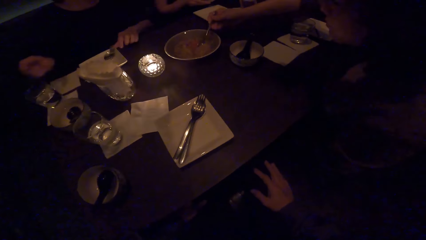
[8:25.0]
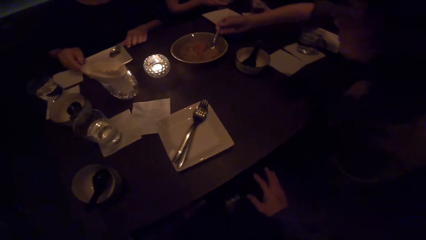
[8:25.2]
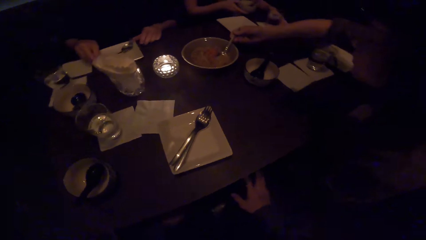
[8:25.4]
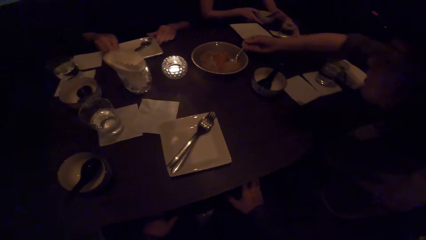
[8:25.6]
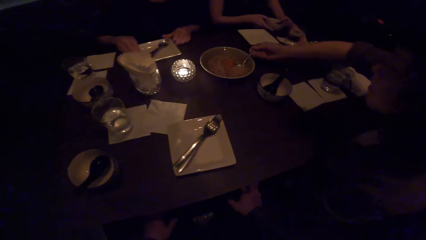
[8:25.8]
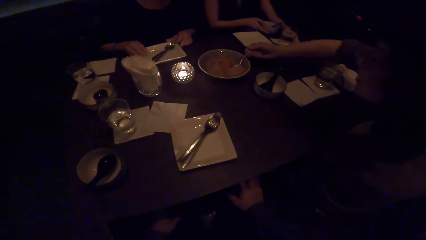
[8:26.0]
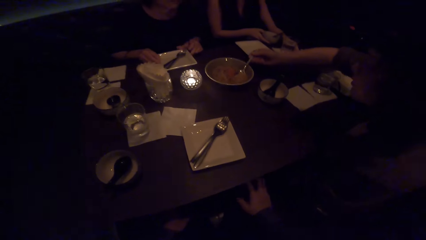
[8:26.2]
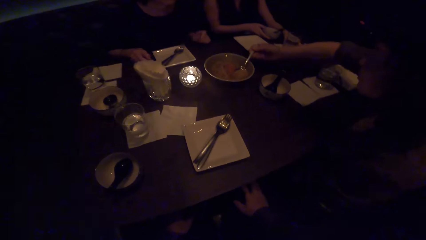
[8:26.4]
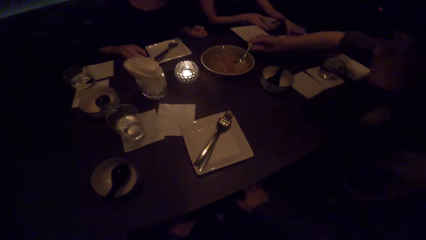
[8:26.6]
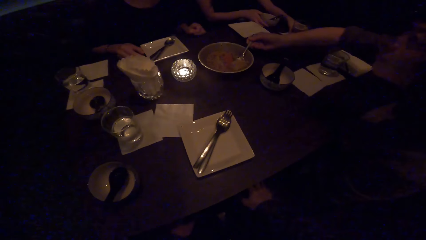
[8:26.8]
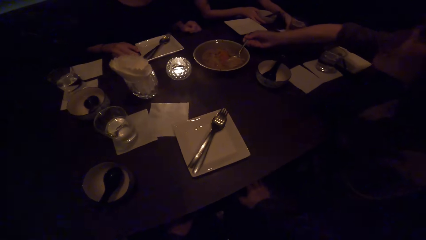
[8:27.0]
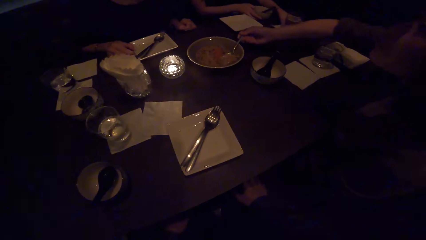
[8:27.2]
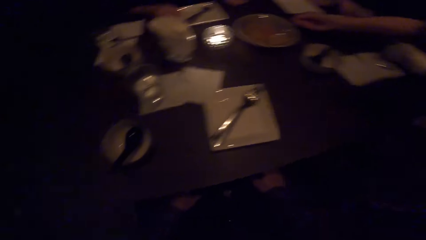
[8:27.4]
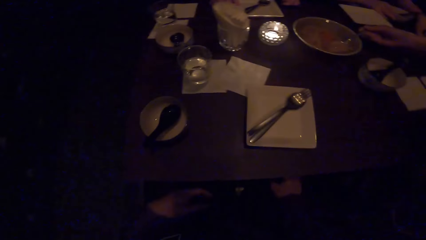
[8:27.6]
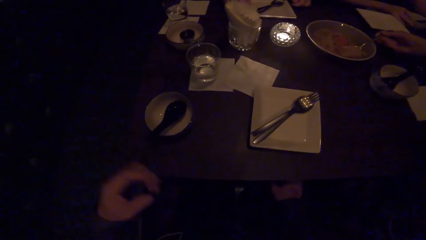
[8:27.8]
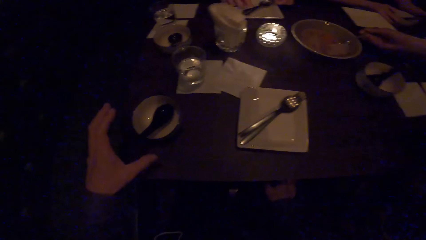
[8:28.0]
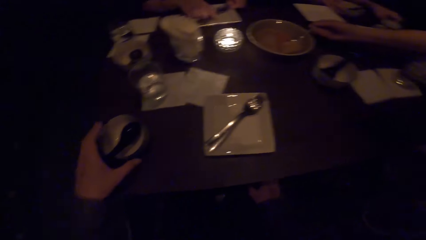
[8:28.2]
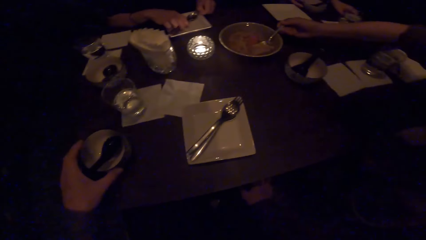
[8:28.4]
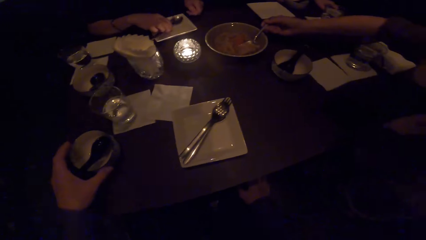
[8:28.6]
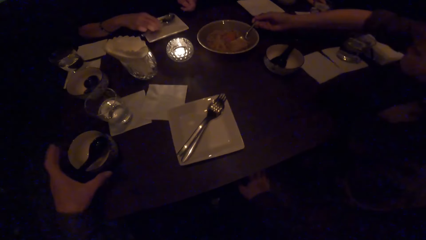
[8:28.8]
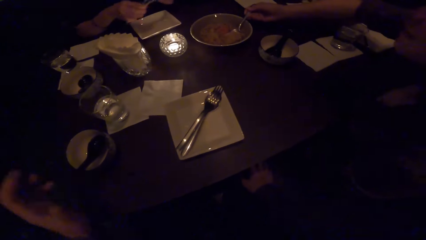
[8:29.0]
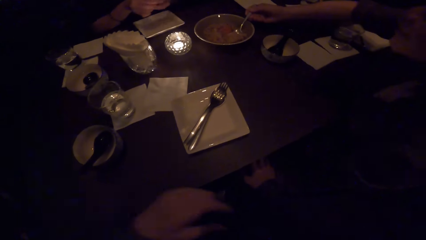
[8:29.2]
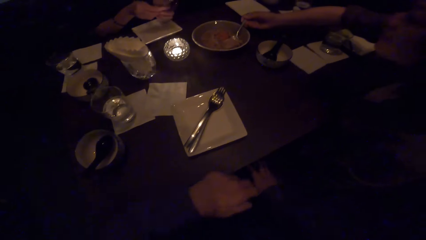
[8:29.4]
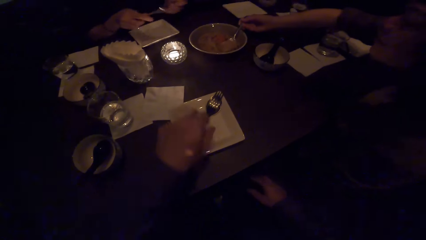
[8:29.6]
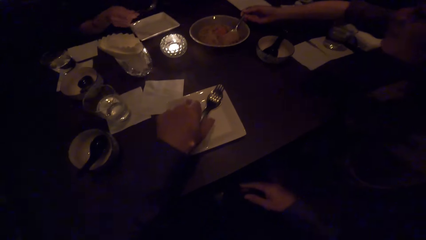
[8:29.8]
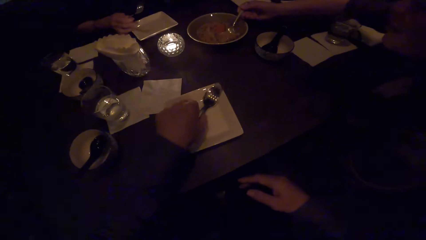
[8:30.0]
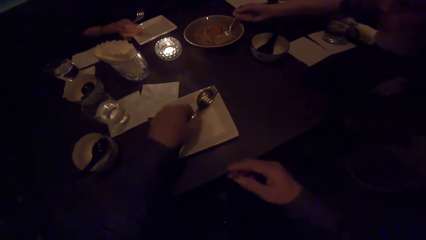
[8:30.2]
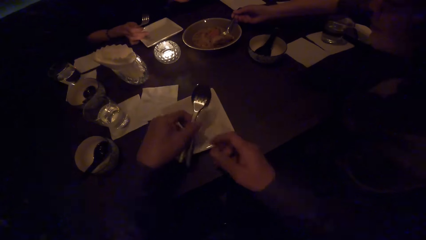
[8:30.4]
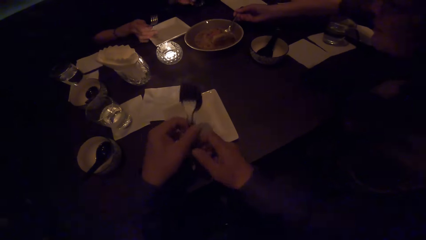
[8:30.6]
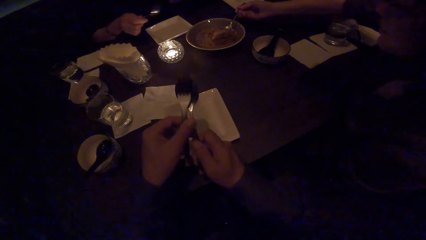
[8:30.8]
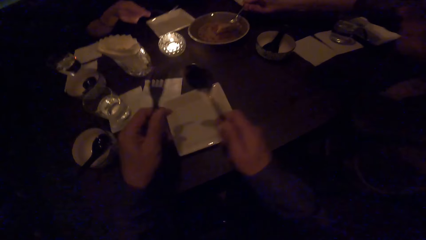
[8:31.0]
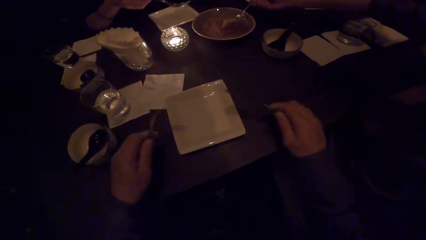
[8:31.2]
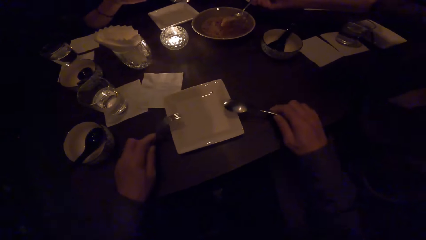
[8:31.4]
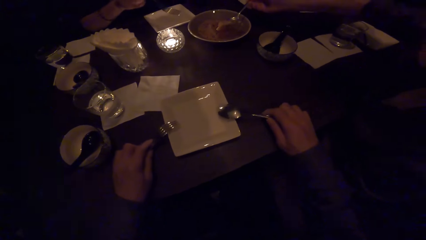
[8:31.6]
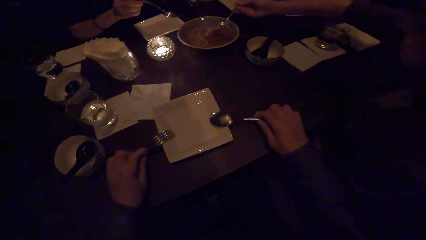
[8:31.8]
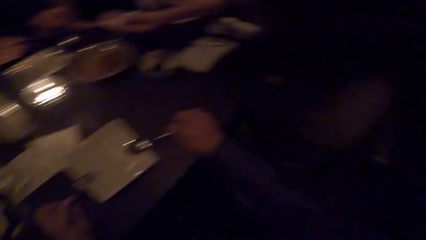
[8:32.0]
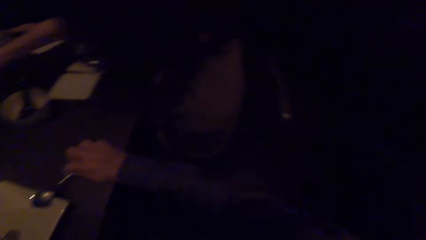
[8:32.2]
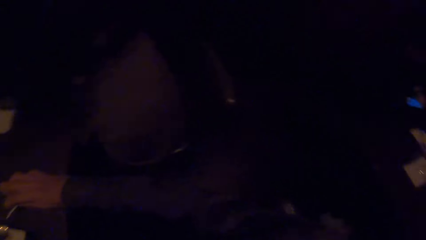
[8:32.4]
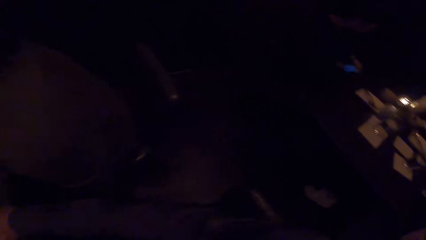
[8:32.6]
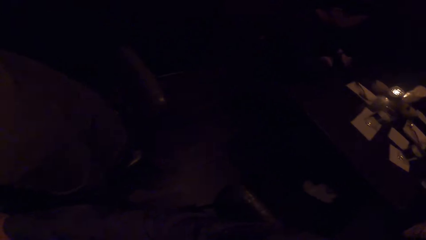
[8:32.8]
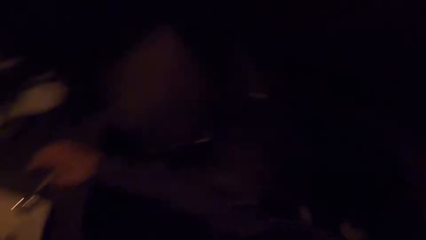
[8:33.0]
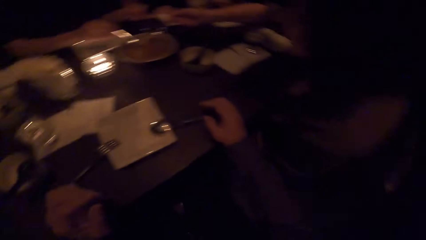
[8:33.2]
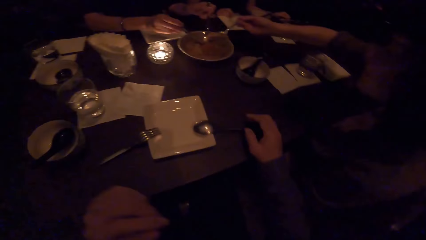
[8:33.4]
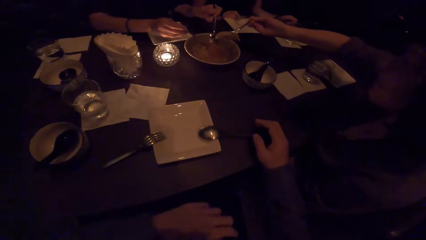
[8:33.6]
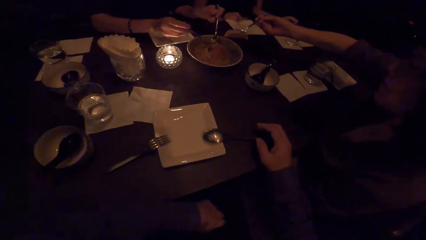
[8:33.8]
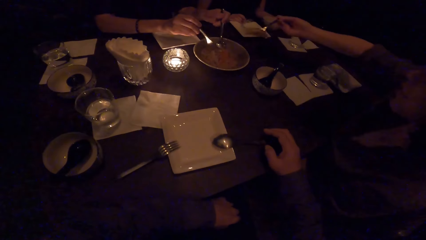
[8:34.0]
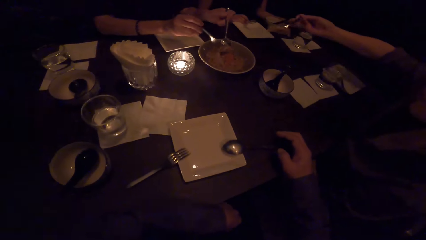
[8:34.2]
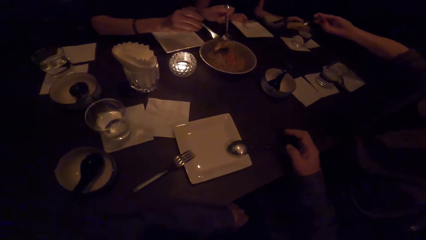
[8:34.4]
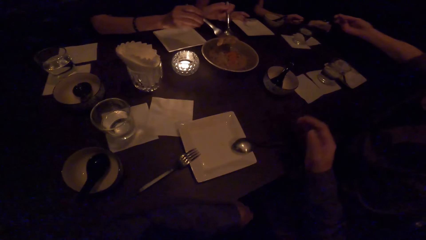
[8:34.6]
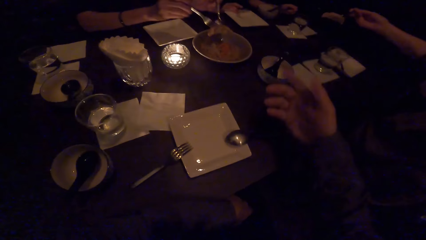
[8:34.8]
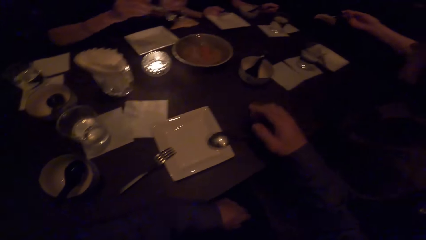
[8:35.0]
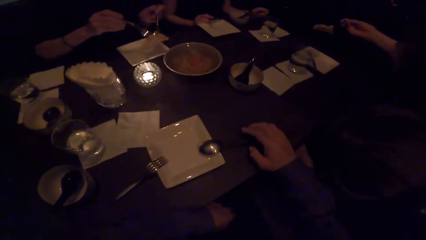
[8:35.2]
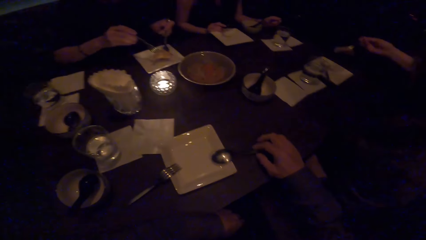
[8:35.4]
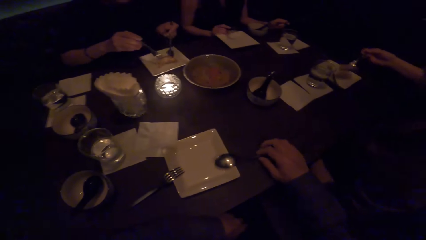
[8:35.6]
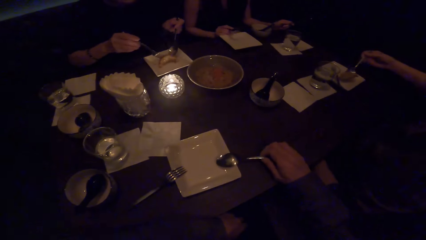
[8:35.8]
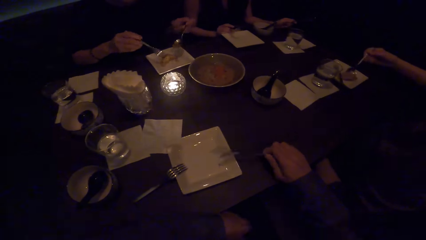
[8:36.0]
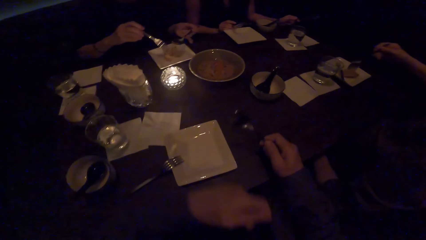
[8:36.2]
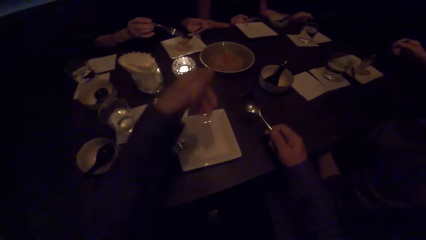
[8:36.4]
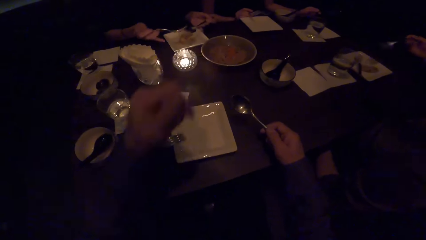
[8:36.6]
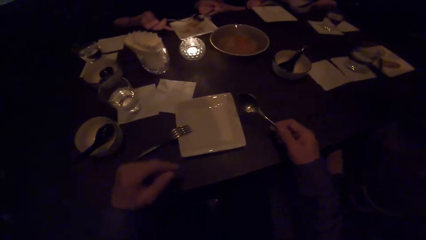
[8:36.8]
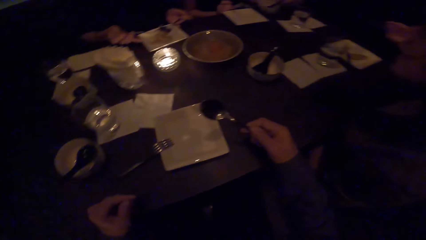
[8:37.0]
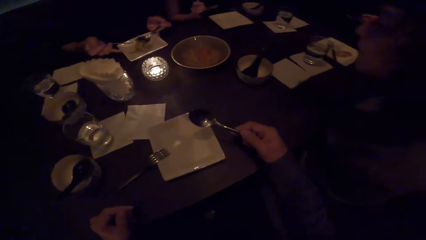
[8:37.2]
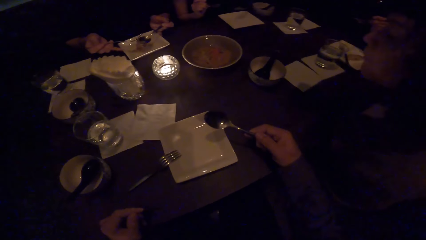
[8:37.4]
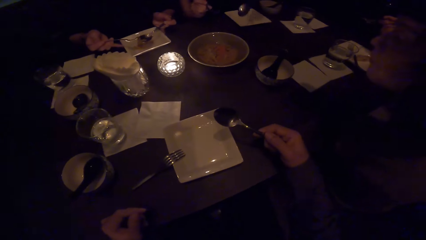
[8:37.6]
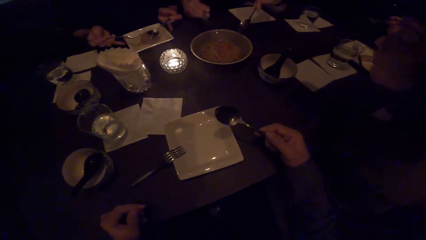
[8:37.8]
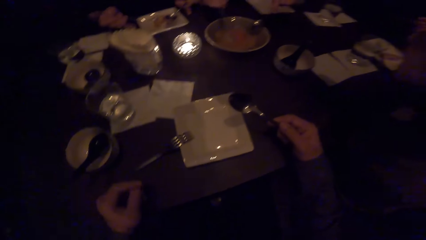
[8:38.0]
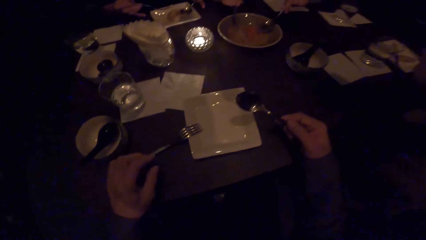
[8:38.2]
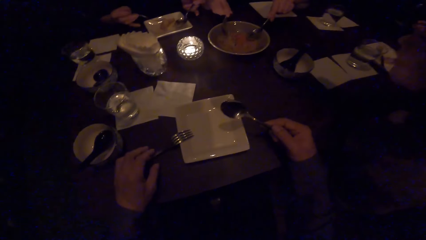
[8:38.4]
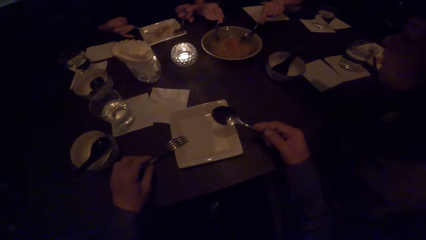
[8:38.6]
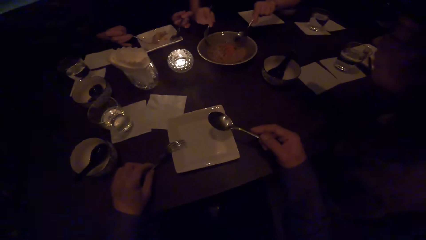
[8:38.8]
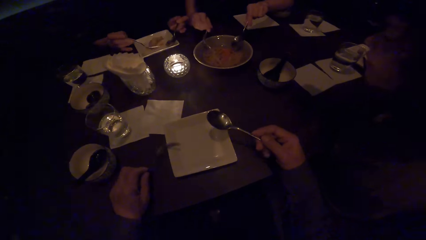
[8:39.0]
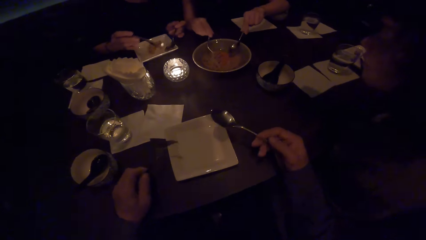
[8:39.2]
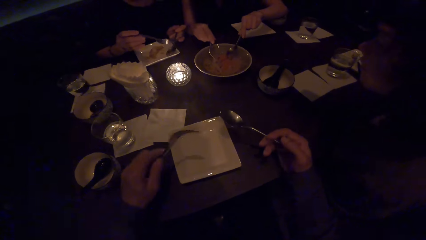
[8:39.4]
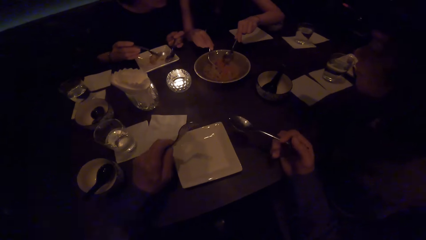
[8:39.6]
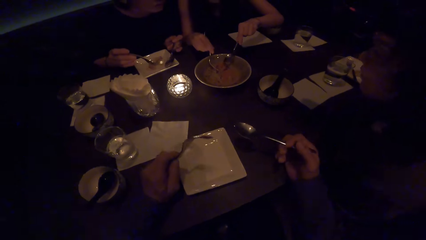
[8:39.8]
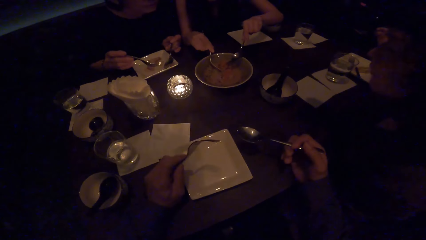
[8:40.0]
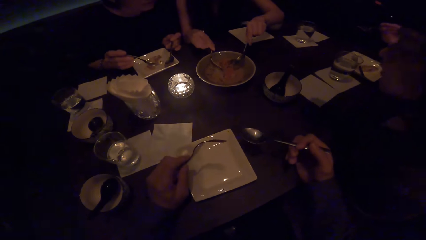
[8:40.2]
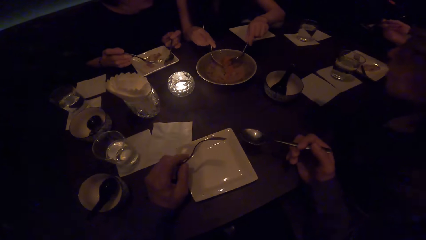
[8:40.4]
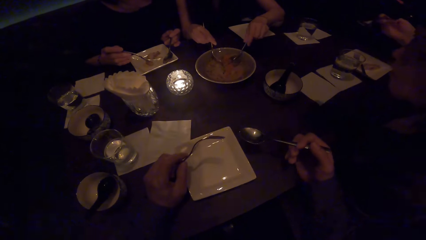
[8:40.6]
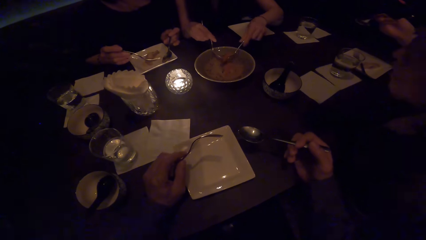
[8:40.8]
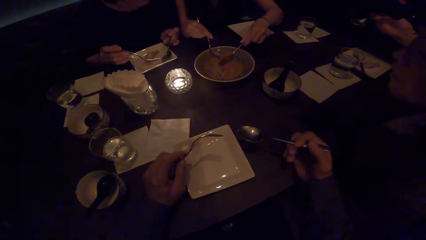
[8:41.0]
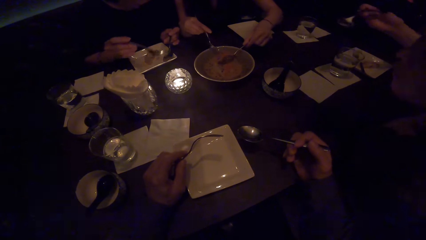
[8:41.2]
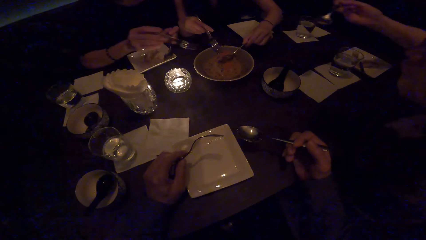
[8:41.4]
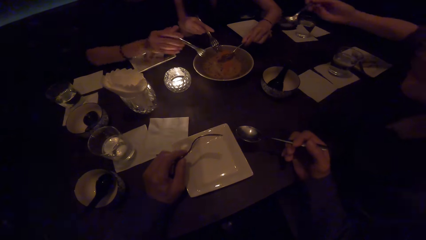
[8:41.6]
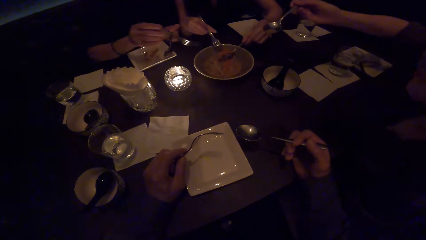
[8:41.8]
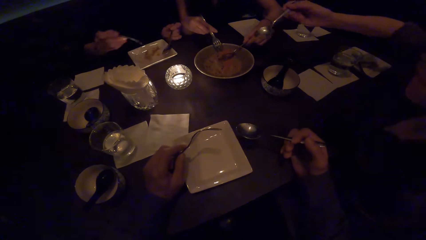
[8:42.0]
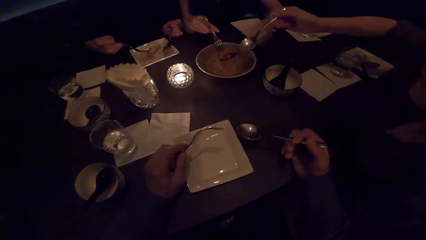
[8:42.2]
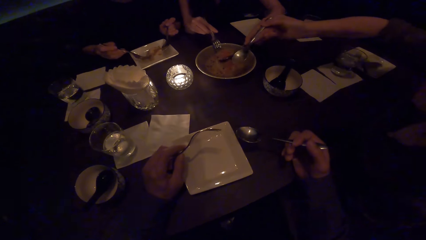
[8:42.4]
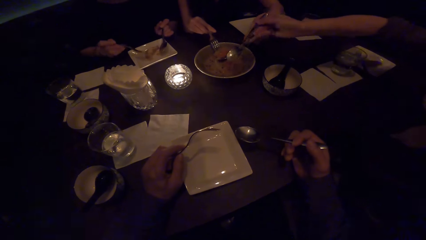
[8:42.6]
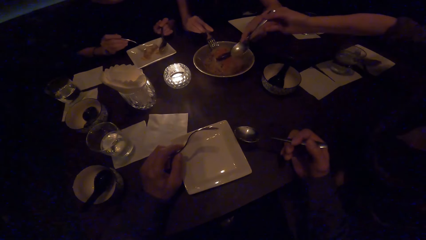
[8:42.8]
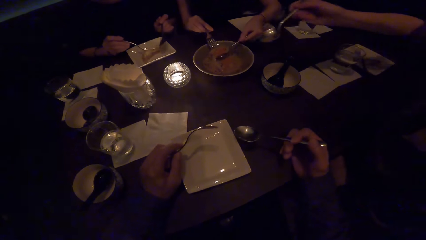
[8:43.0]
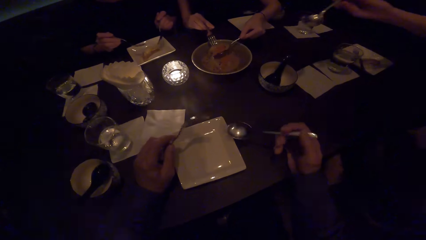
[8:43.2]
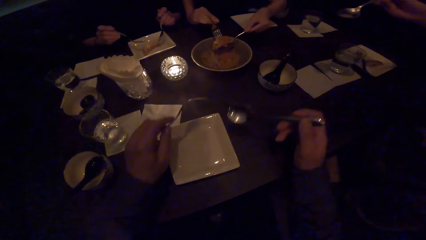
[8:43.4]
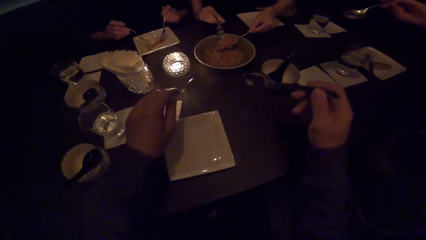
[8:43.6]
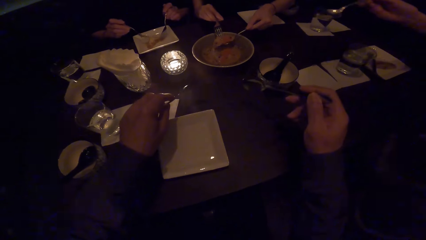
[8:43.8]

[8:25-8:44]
A lady shifts a plate on the table. Another lady pushes a glass on the table. The camera wearer pushes a cup on the table. A third lady picks up spoons from a plate on the table. The camera wearer picks up spoons in the plate on the table. The first lady pushes the plate on the table. The camera wearer drops the spoons on the plate. They look around. The third lady scoops food from a tray. The second lady scoops soup. The first lady scoops soup. The camera wearer picks up a spoon on the table. The second lady serves food in her plate on the table. The third lady serves food in her plate on the table. The first lady places food on the plate. The camera wearer converses and moves hands. The third lady shifts the plate on the table. The second lady scoops food from the tray on the table. The camera wearer picks up a fork spoon on his plate on the table. The third lady points to food in the tray. The first lady points to food in the tray. The third lady scoops soup.
